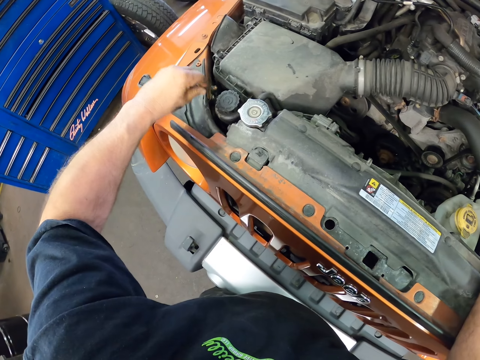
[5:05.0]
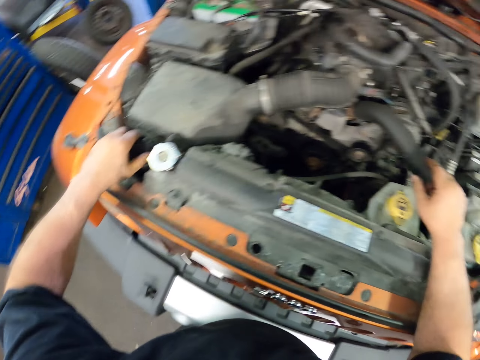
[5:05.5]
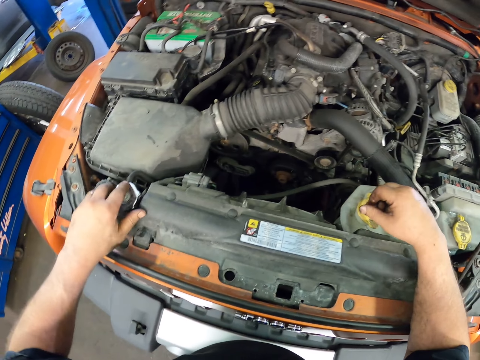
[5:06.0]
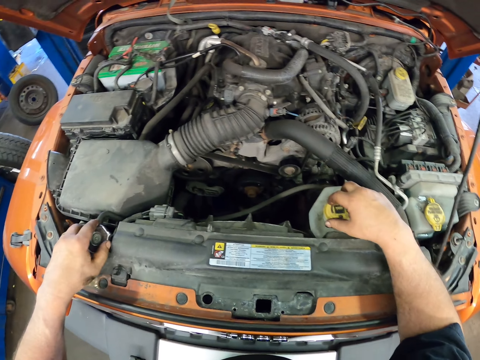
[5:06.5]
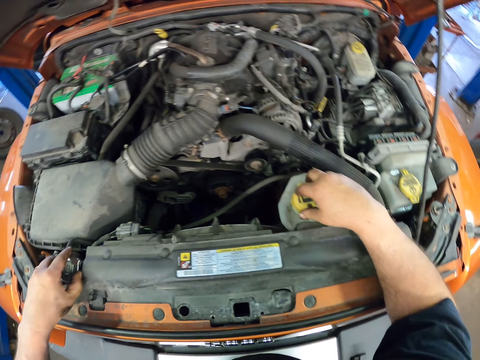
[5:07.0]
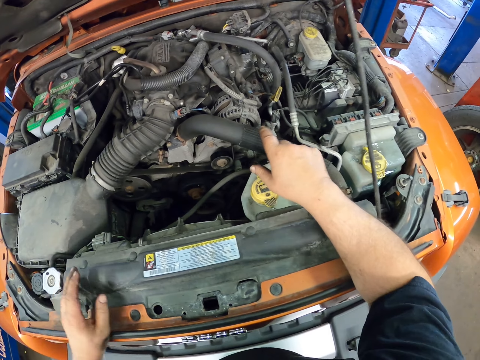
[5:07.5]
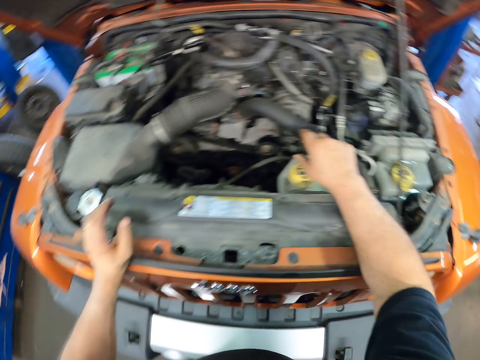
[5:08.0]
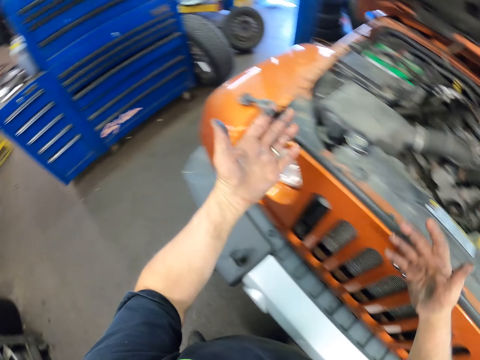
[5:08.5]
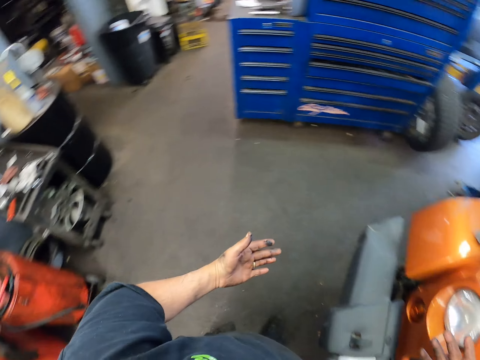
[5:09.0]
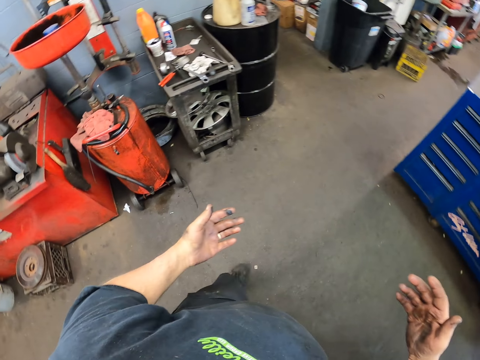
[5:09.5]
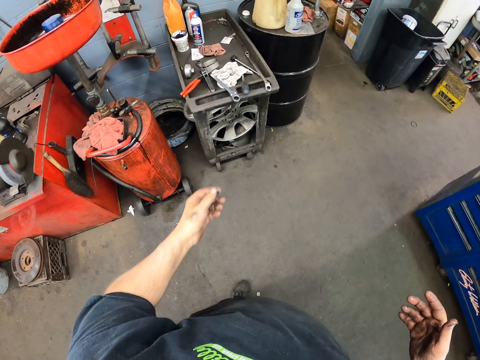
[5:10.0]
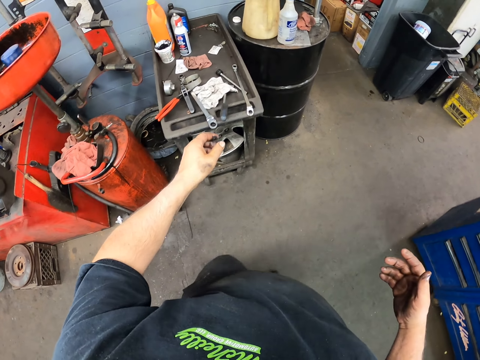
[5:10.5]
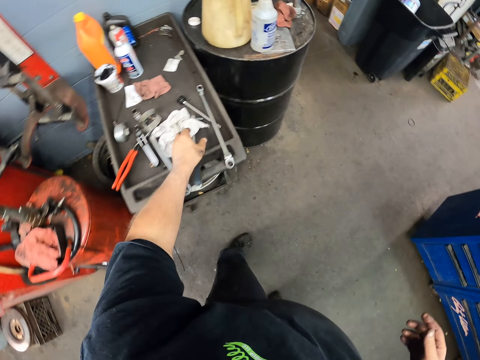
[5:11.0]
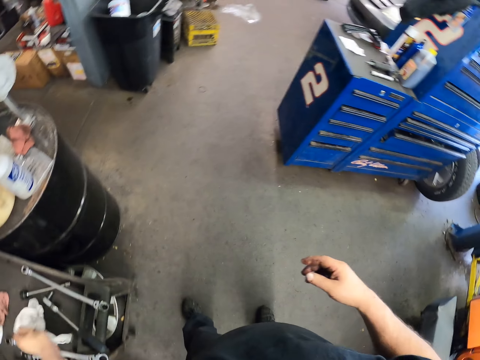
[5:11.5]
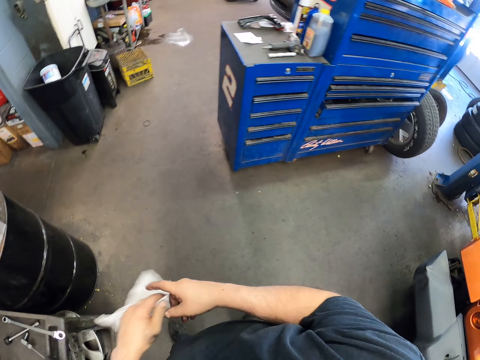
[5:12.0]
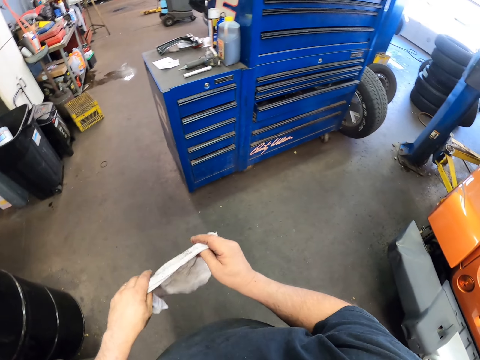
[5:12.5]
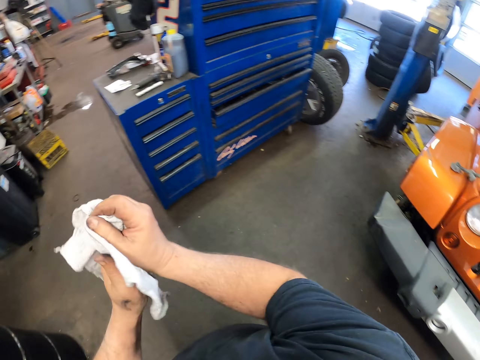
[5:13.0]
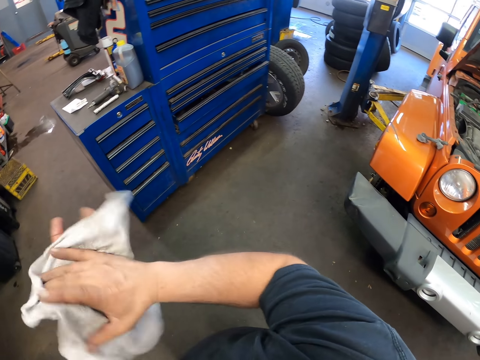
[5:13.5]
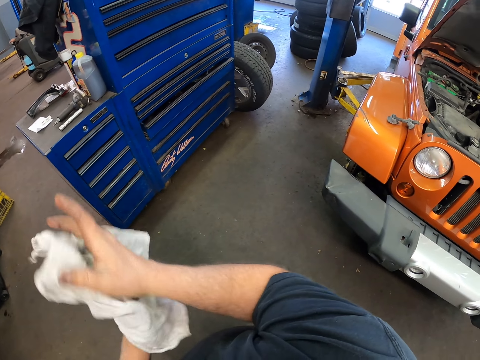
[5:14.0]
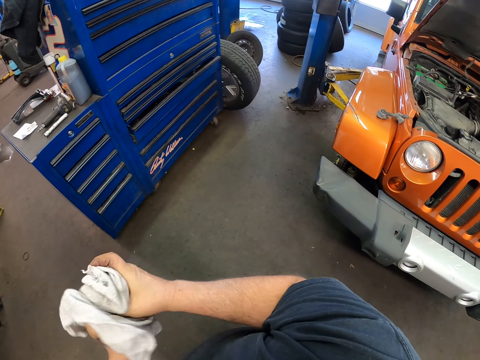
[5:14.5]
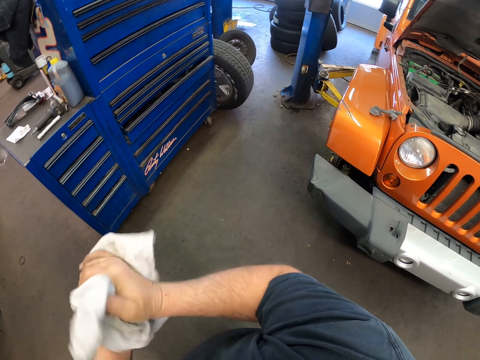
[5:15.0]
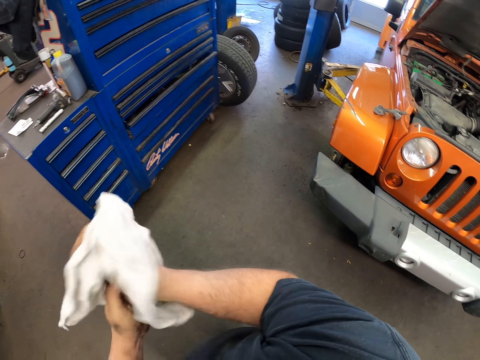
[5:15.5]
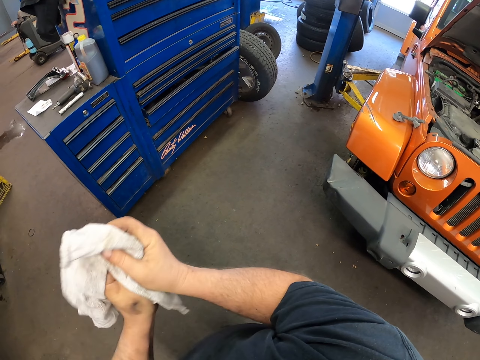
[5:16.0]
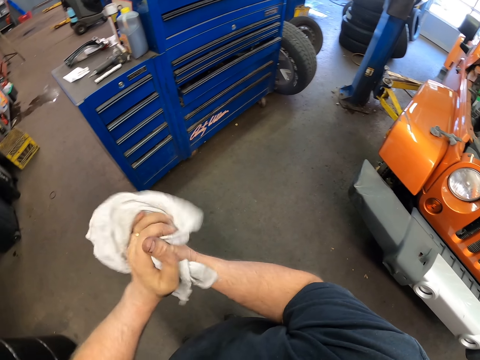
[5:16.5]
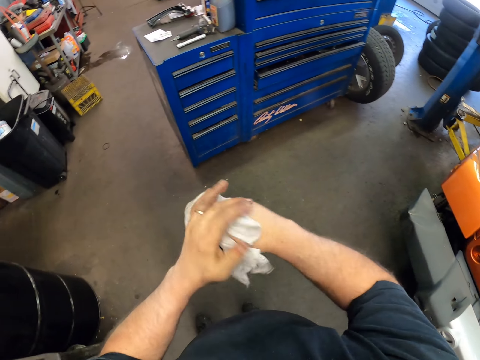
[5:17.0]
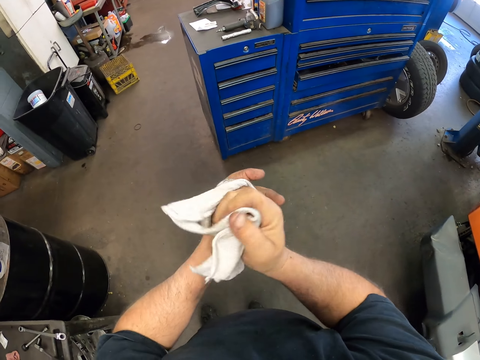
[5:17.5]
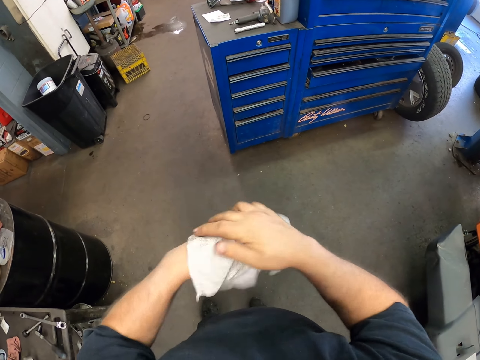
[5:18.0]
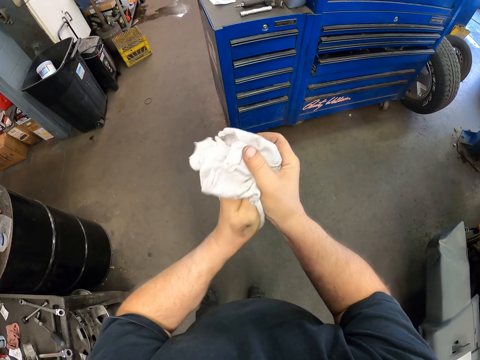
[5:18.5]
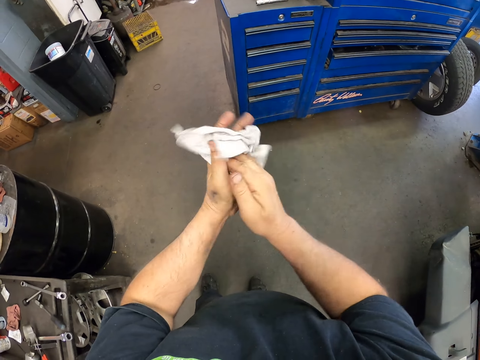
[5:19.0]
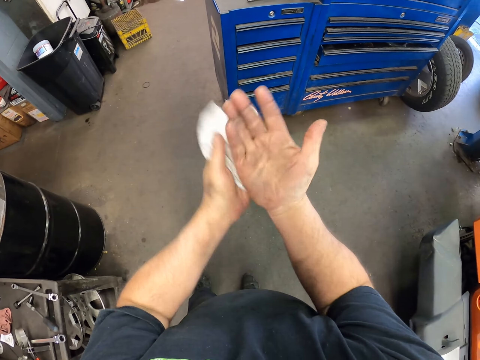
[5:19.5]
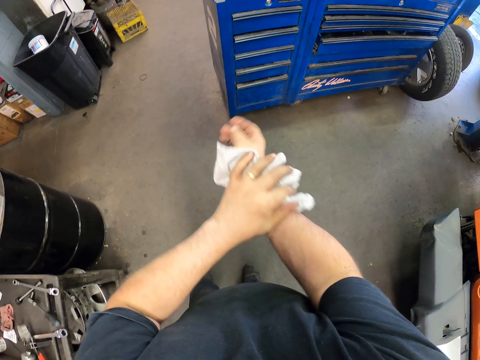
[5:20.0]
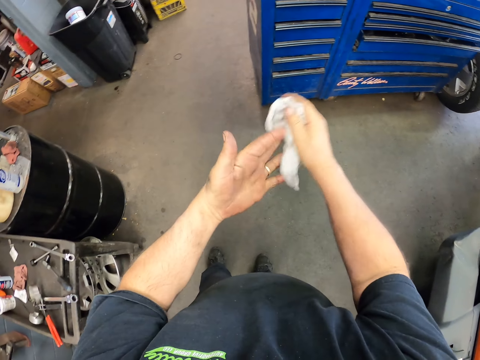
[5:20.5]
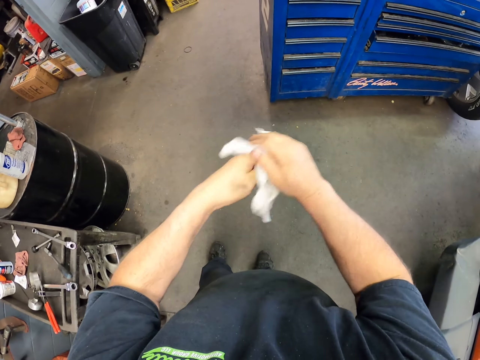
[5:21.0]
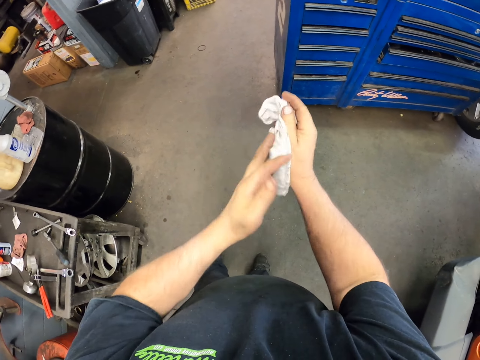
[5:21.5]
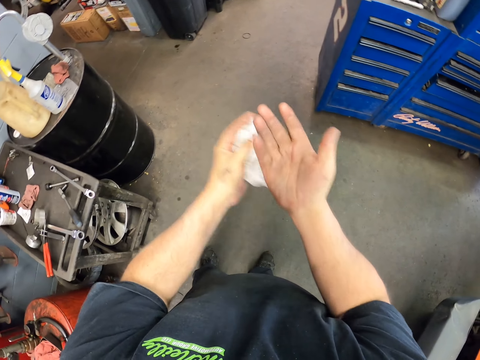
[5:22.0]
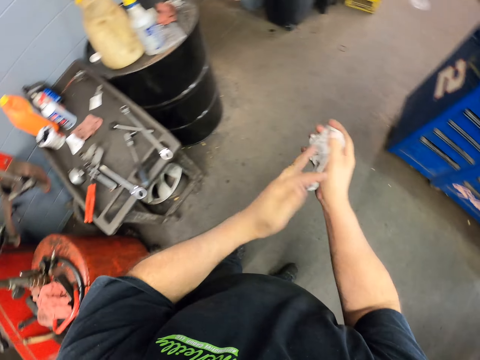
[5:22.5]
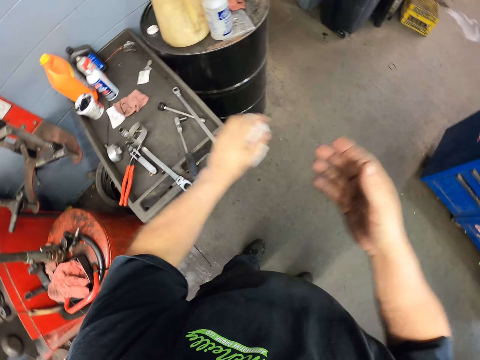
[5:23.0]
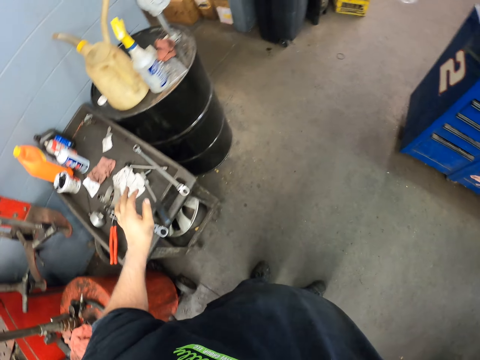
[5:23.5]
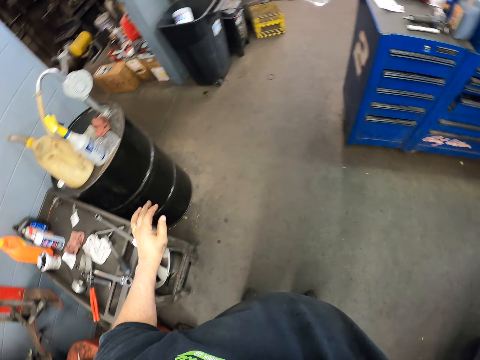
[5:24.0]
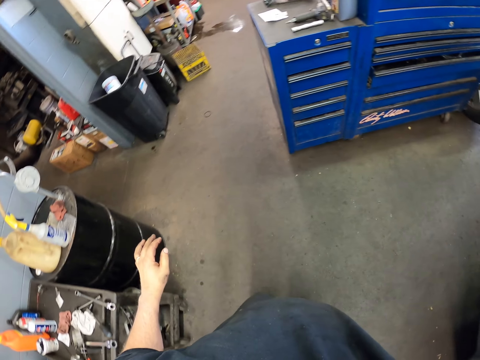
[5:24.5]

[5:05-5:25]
The camera wearer touches the engine. They look at the hands. They walk around. They pick up a wiping cloth. They wipe the hand with the wiping cloth. They put the wiping cloth down.
